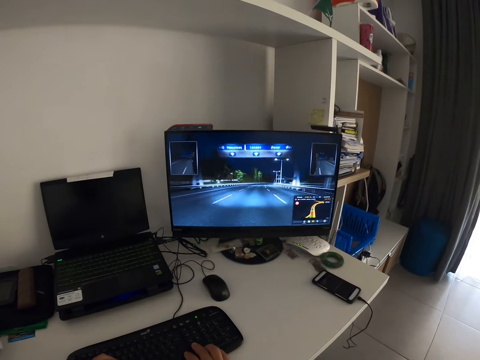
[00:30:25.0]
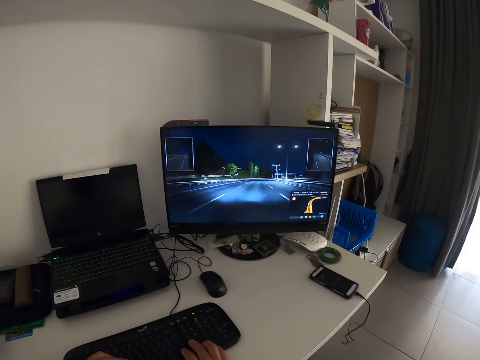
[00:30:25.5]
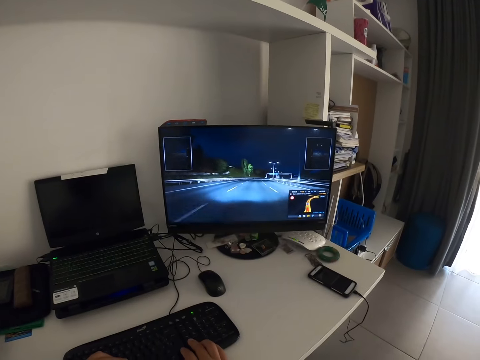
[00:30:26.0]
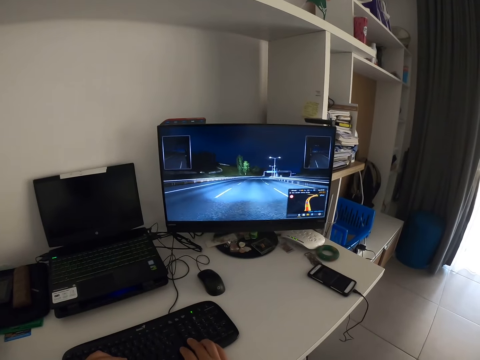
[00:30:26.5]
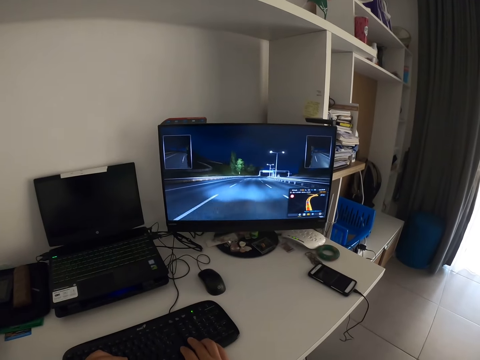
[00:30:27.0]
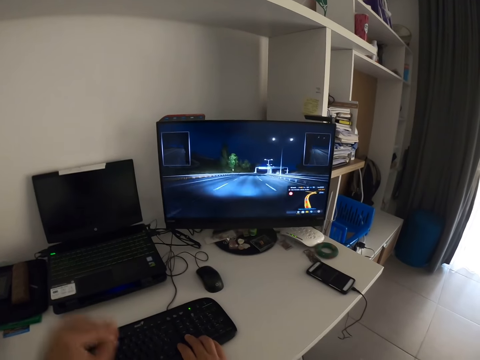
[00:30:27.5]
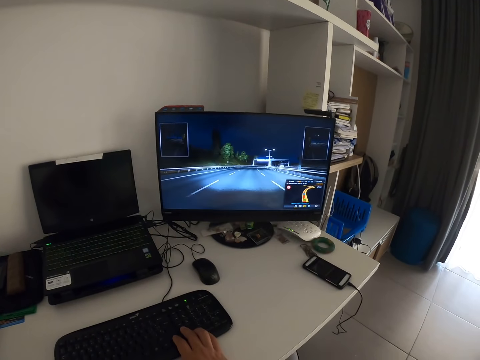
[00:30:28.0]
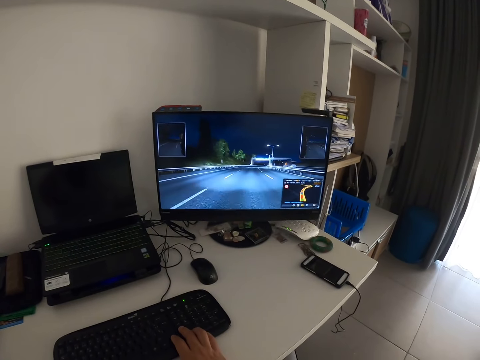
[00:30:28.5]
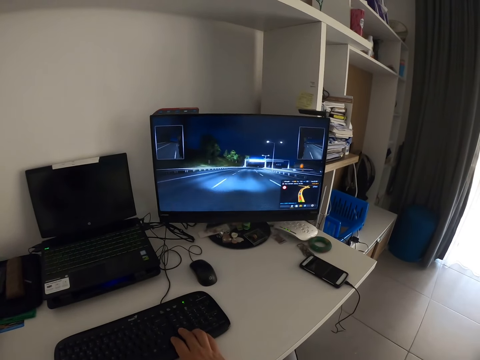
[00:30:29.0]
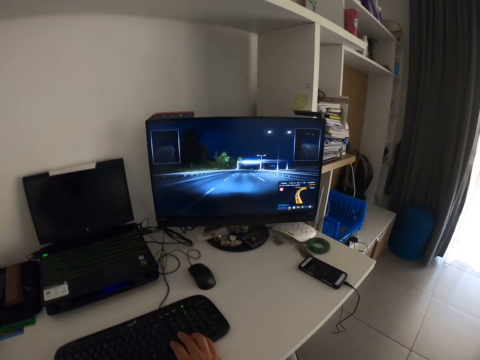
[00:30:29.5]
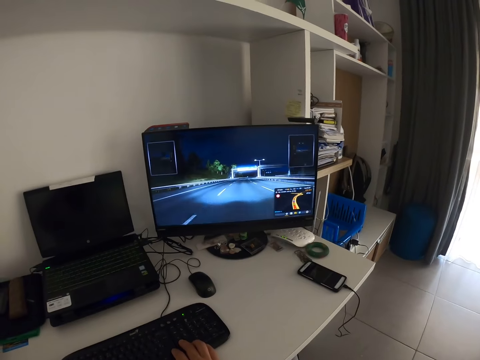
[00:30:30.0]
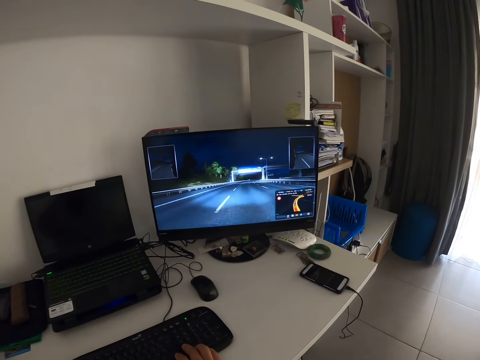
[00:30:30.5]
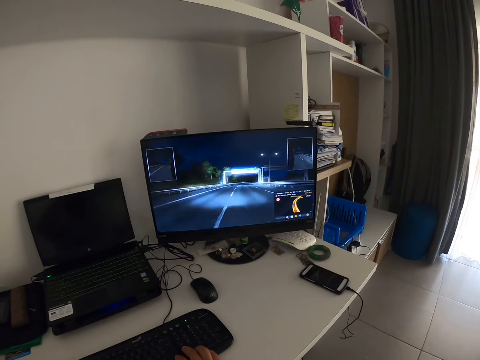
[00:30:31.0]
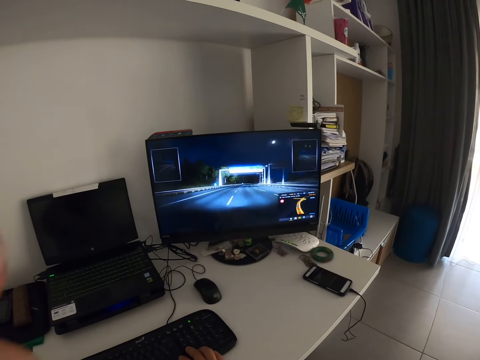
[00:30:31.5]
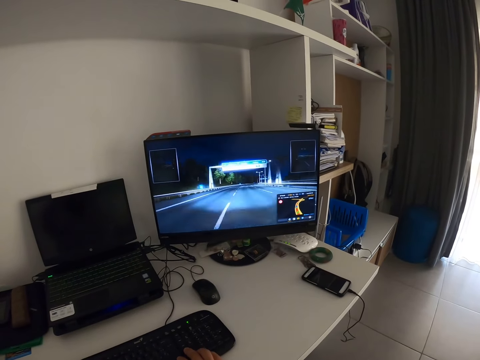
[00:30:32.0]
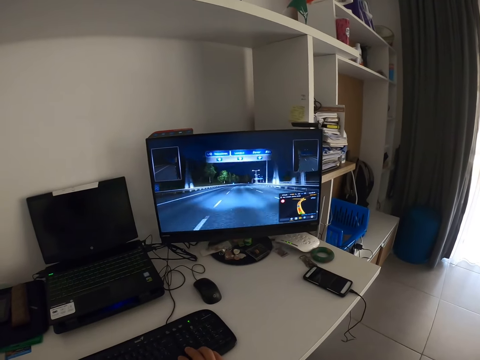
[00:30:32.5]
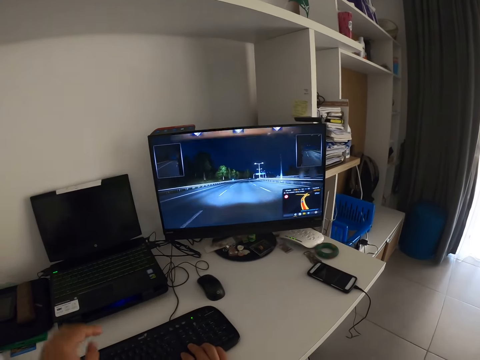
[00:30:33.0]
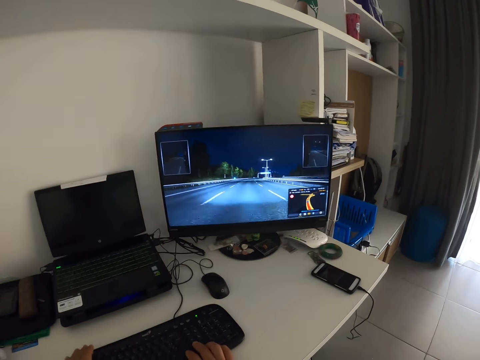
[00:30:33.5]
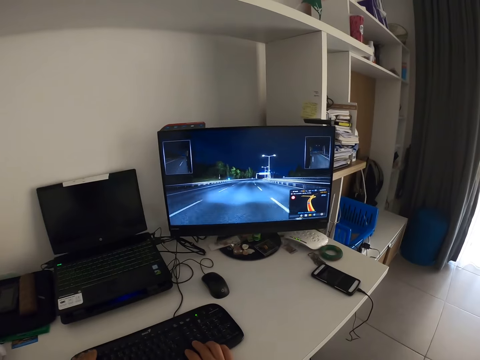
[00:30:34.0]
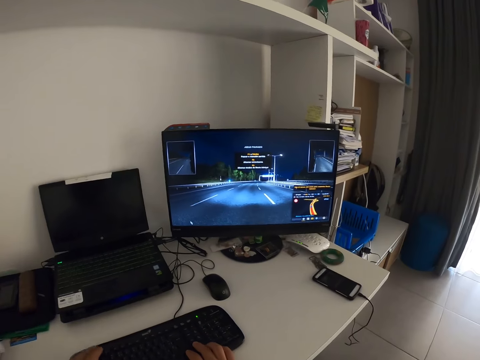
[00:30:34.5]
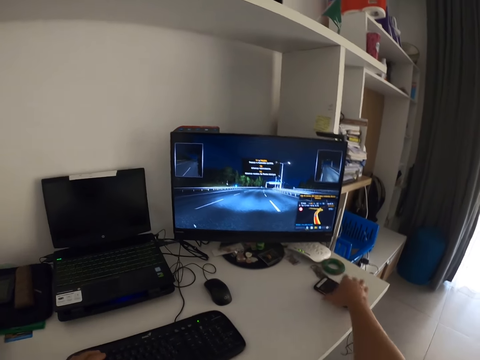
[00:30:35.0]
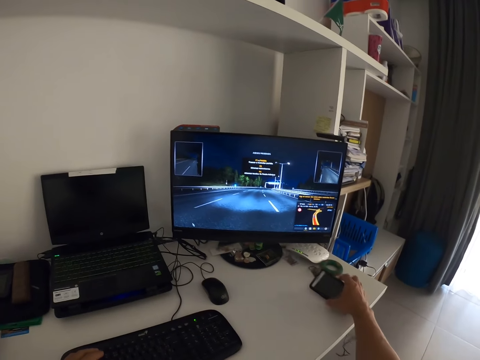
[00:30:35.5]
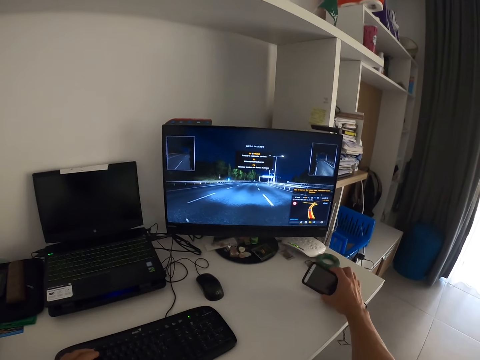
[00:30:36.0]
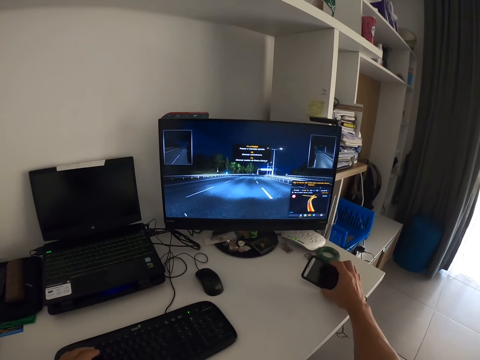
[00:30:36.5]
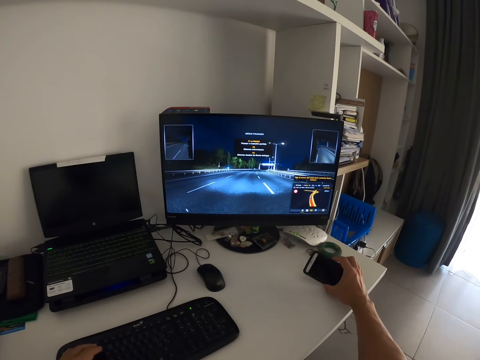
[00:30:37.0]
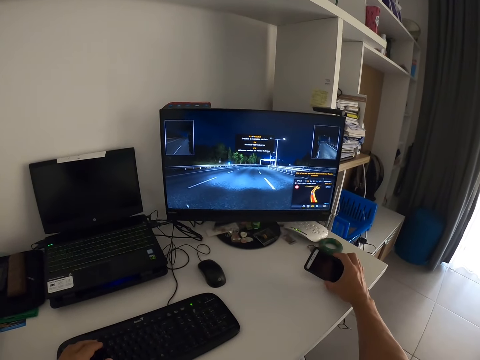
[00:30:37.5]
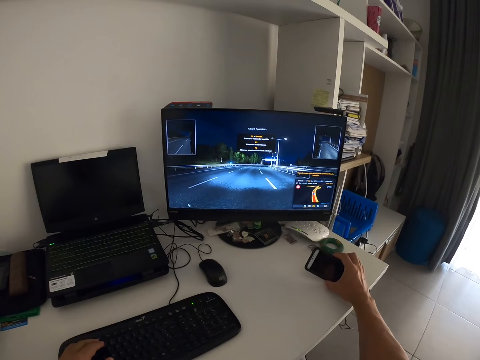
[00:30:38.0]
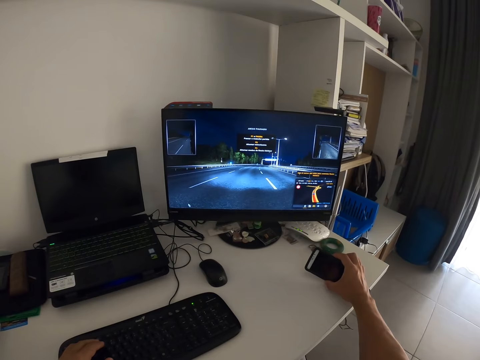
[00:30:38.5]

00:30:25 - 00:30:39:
The camera wearer moves the left hand. They play the racing game. They touch something. They move the left hand and play the racing game. They place the left hand on the keyboard and play the racing game. They move the right hand from the keyboard. They touch a phone. They hold the phone on the table. They lift the phone. They check the phone.

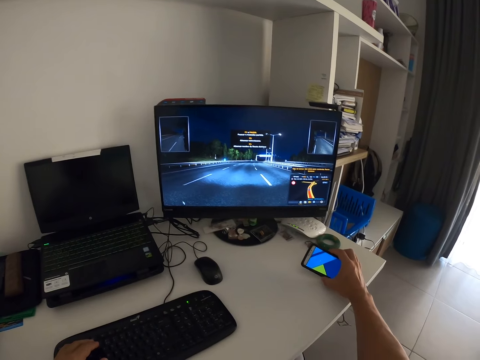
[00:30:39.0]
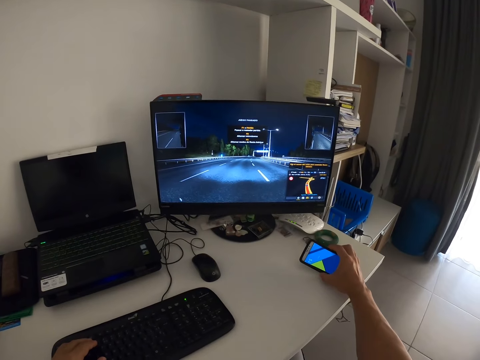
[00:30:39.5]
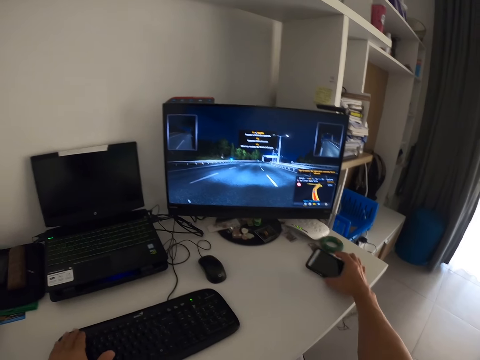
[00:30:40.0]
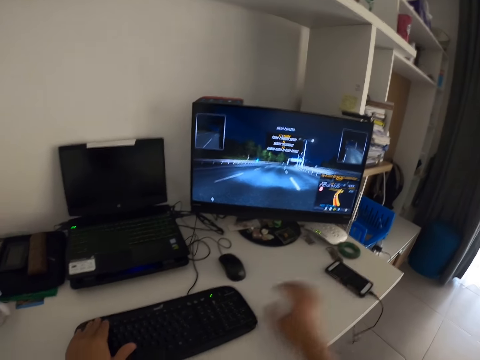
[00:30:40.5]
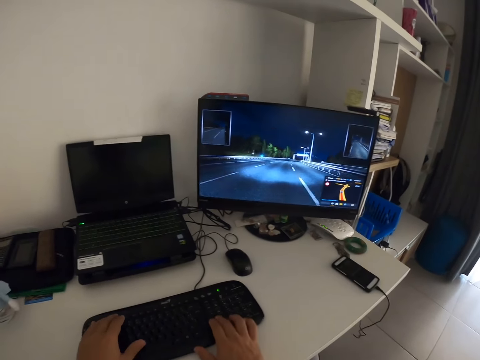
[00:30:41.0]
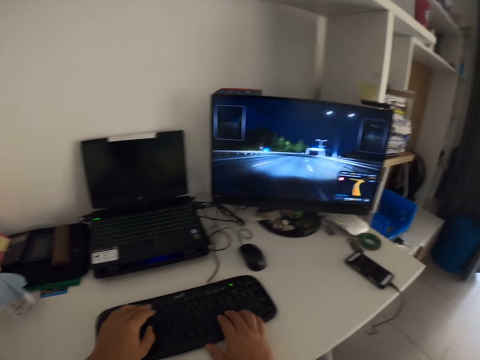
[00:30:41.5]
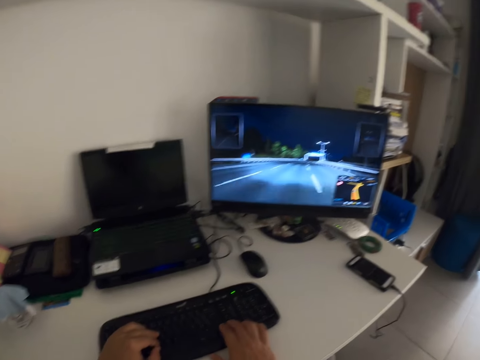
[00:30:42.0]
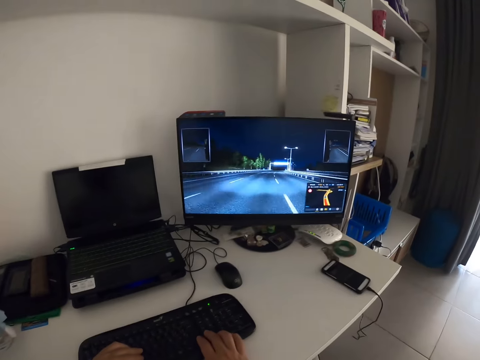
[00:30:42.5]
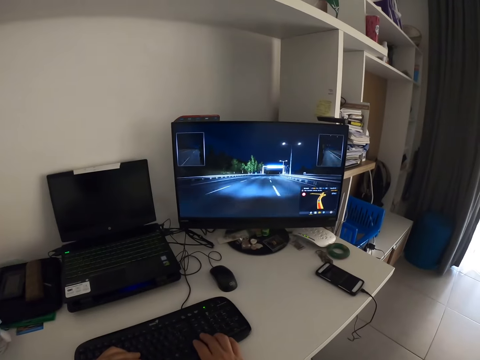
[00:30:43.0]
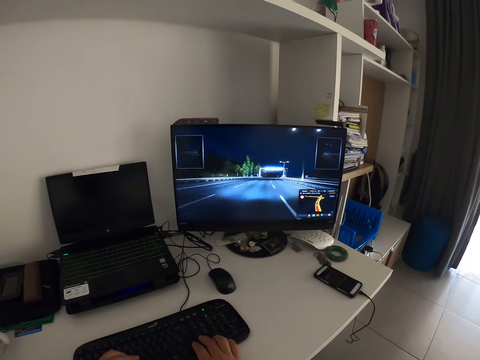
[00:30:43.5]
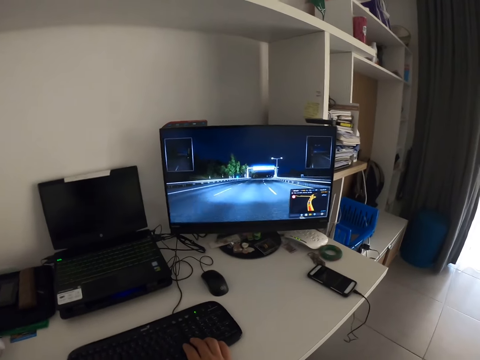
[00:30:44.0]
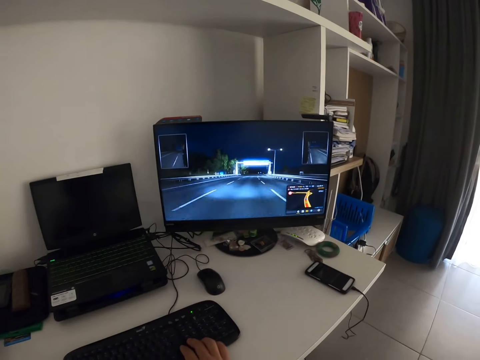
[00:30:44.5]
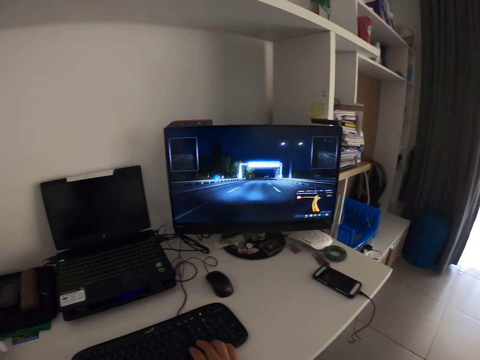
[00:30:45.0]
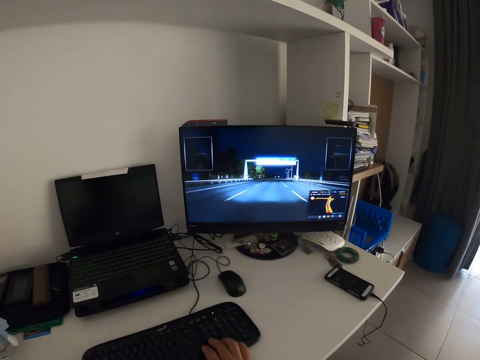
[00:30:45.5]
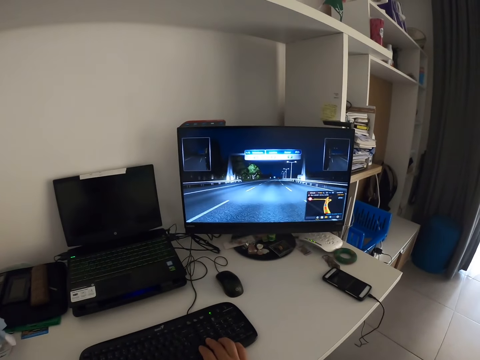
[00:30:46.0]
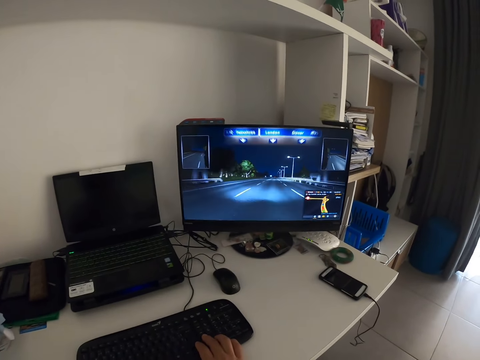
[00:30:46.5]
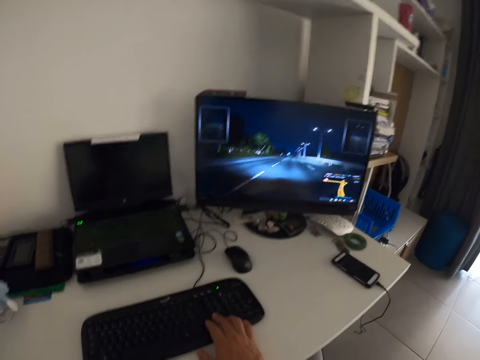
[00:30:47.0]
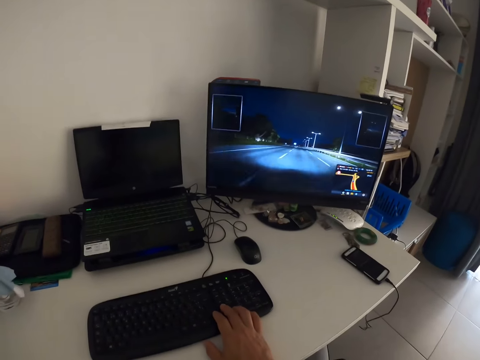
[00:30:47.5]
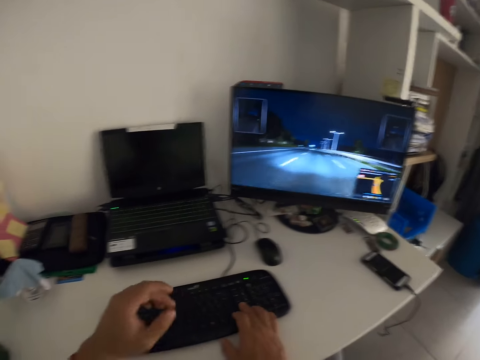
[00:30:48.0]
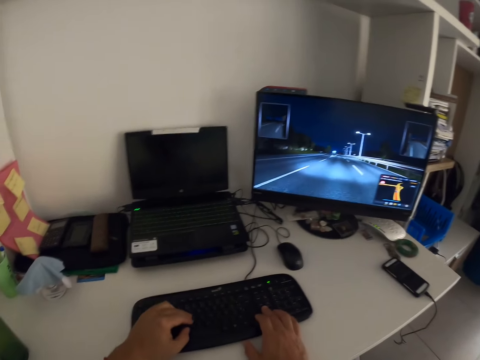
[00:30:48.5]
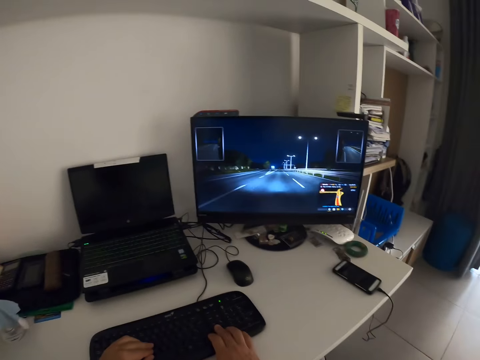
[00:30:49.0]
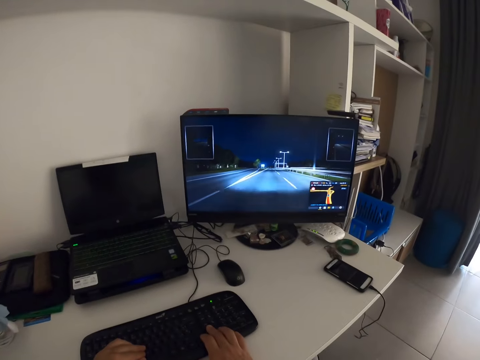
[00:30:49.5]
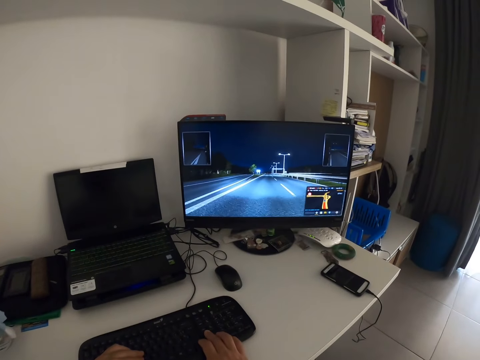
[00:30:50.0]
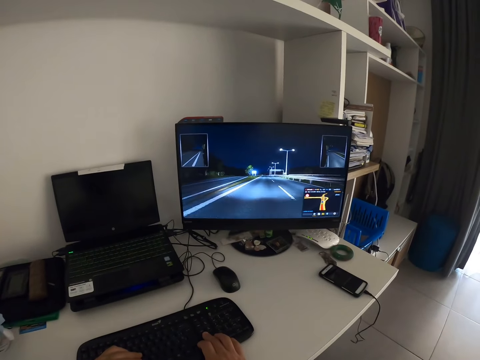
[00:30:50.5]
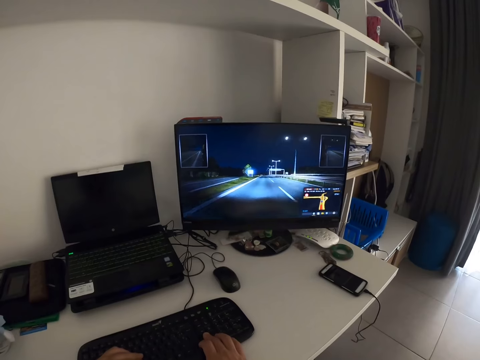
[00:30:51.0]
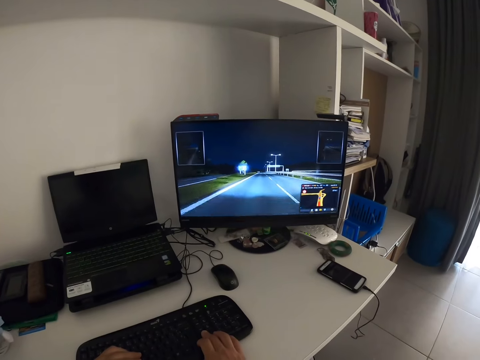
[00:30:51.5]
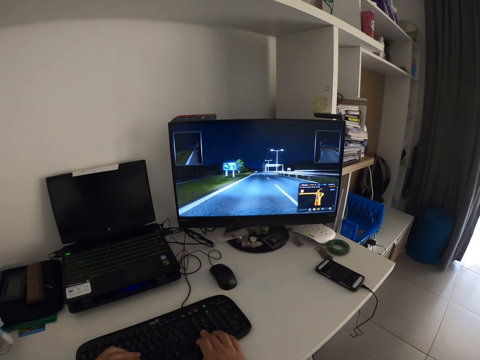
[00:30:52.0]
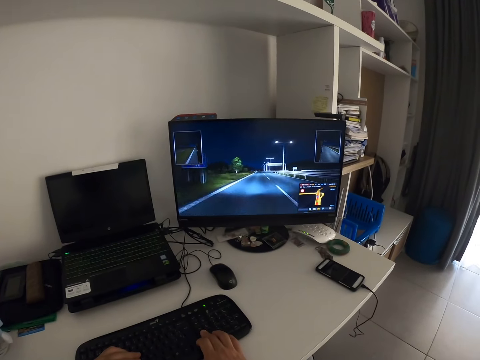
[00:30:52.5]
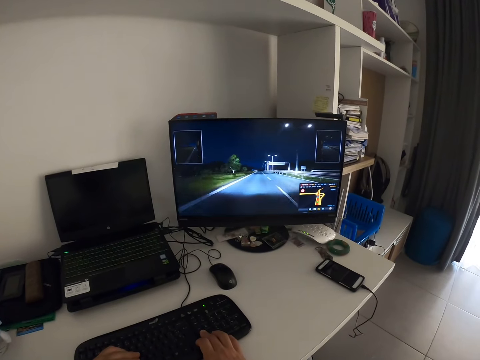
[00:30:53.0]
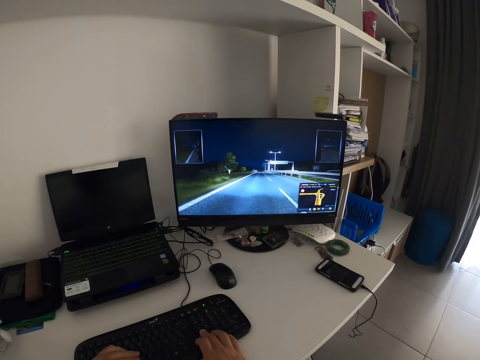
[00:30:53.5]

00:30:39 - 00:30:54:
The camera wearer lights the phone. They drop the phone. They return the phone on the table. They move the right hand to the keyboard. They play the racing game using the keyboard. They place the left hand on the keyboard. They play the racing game.
